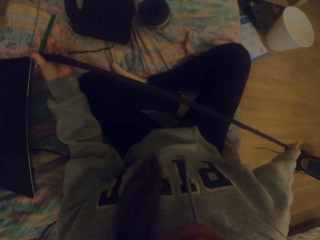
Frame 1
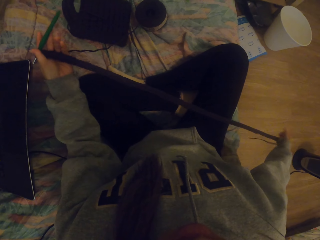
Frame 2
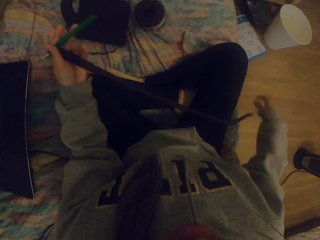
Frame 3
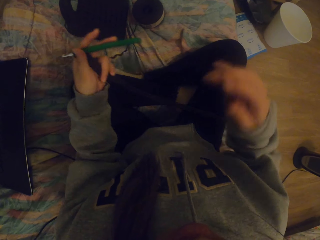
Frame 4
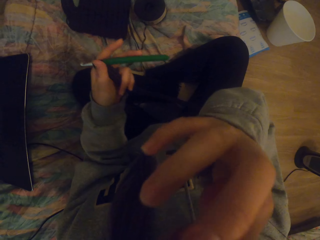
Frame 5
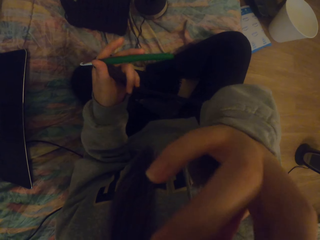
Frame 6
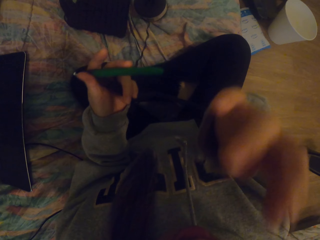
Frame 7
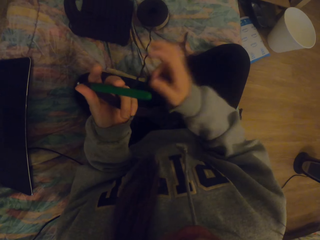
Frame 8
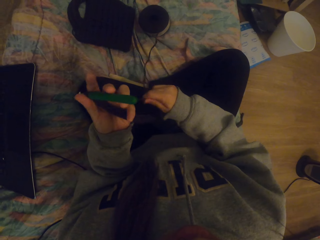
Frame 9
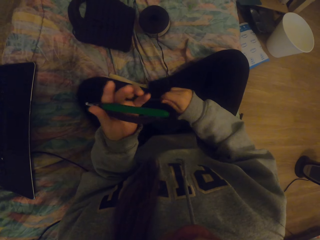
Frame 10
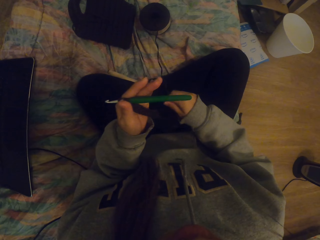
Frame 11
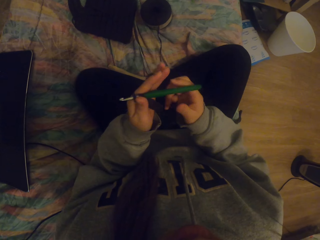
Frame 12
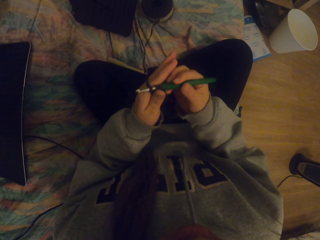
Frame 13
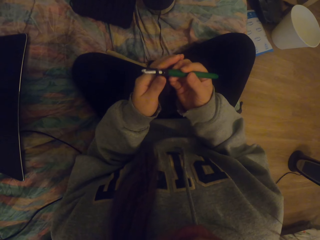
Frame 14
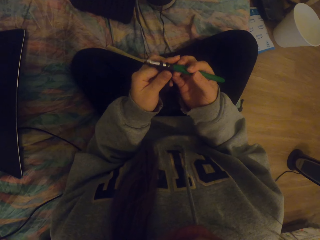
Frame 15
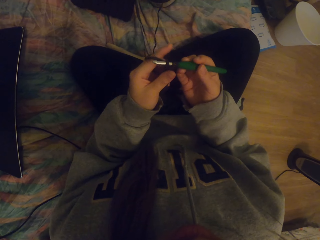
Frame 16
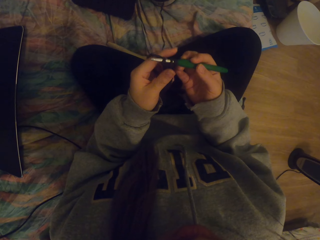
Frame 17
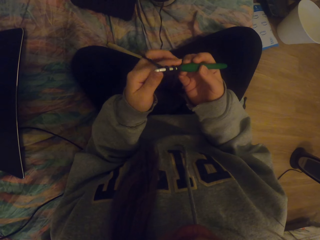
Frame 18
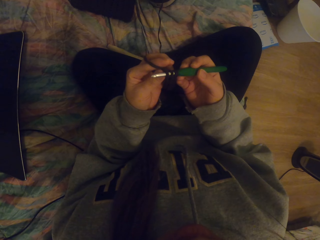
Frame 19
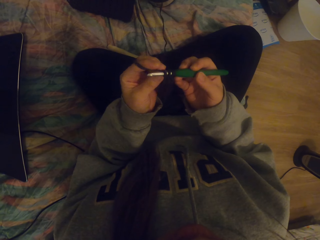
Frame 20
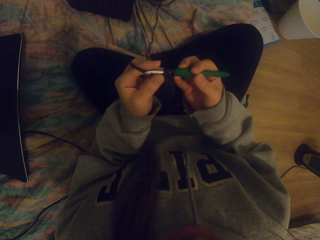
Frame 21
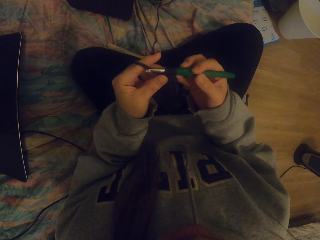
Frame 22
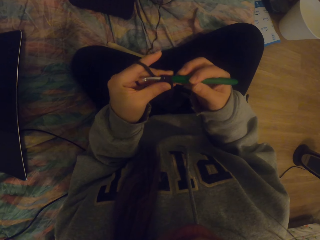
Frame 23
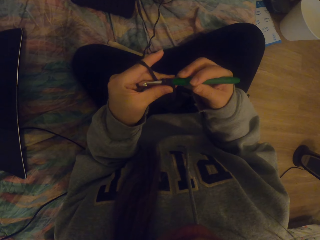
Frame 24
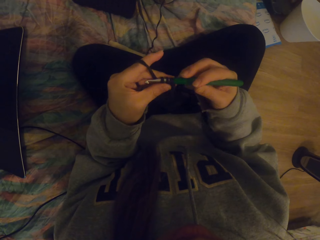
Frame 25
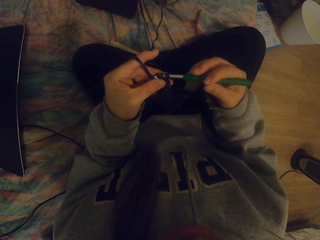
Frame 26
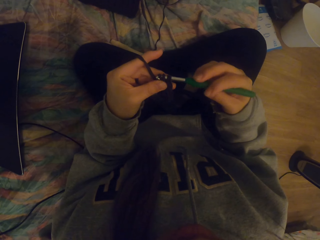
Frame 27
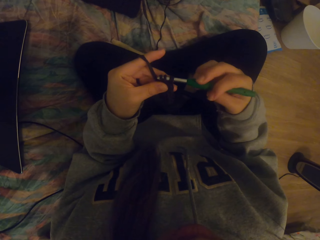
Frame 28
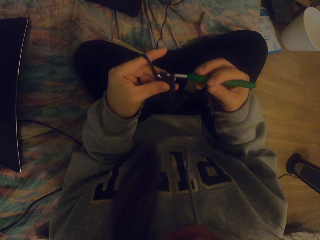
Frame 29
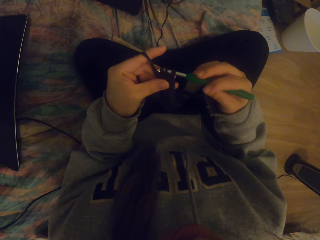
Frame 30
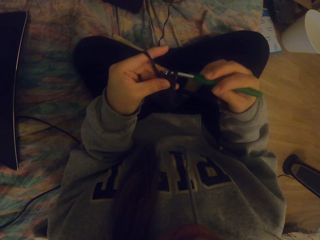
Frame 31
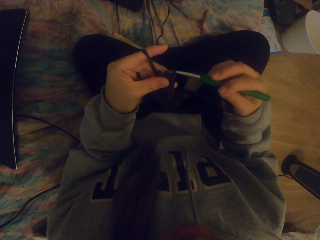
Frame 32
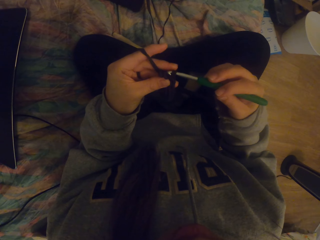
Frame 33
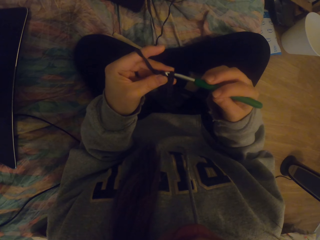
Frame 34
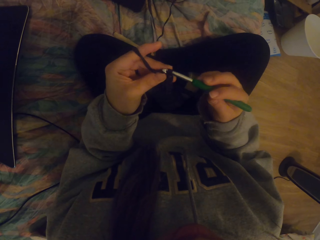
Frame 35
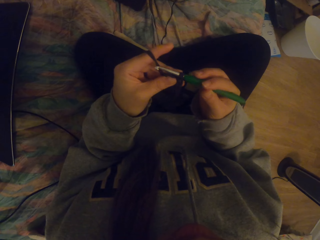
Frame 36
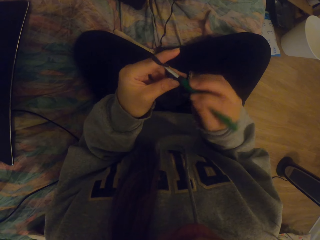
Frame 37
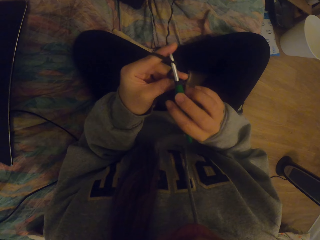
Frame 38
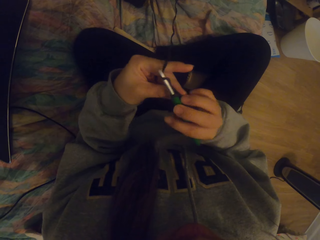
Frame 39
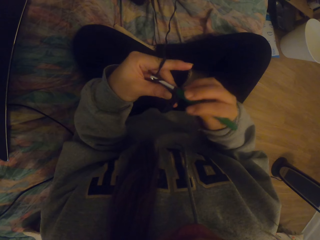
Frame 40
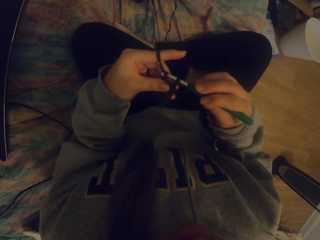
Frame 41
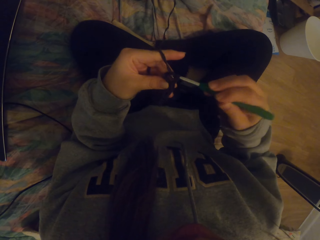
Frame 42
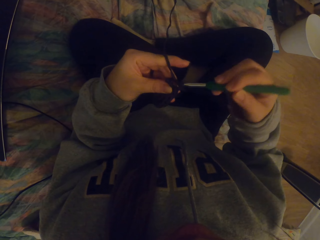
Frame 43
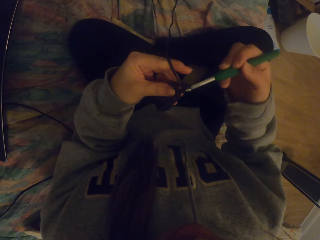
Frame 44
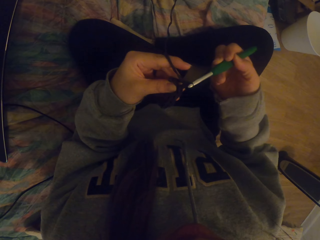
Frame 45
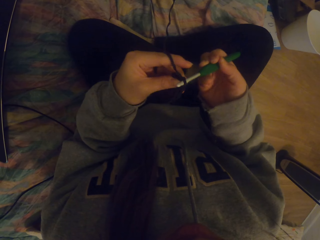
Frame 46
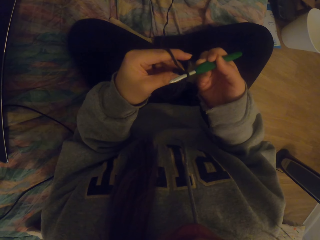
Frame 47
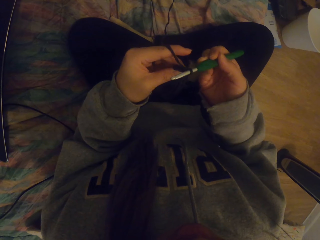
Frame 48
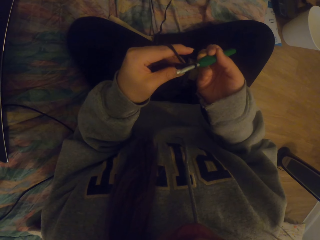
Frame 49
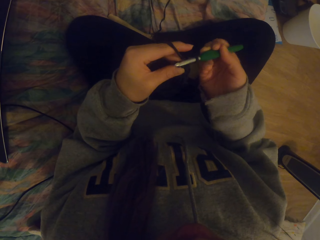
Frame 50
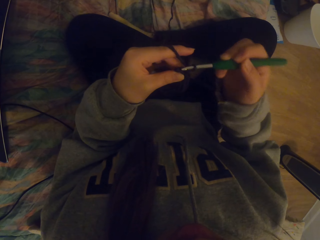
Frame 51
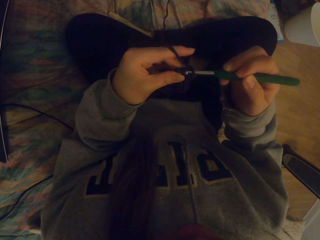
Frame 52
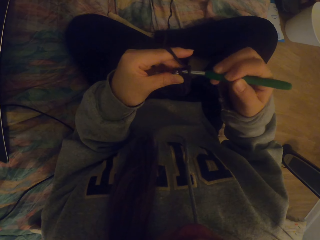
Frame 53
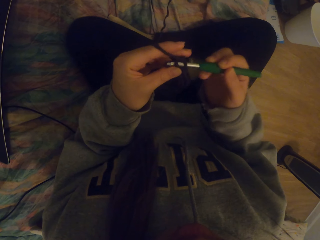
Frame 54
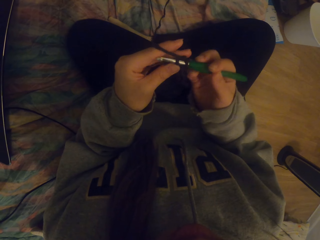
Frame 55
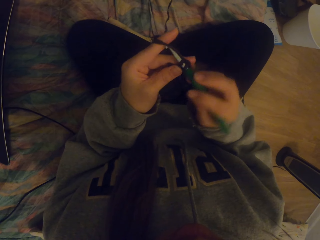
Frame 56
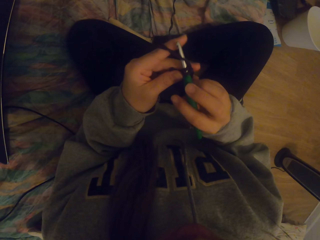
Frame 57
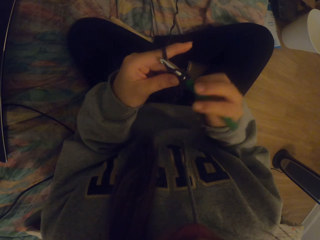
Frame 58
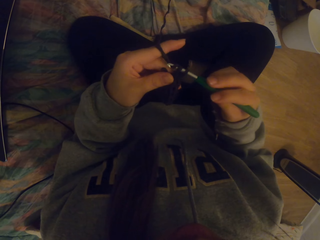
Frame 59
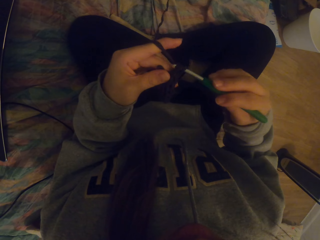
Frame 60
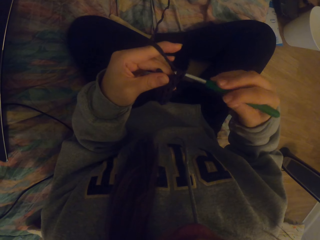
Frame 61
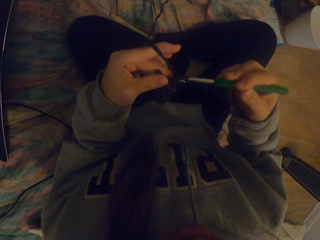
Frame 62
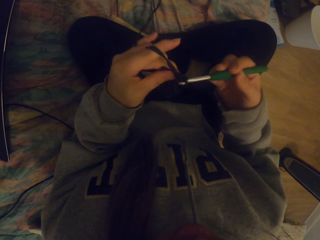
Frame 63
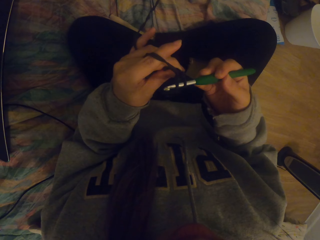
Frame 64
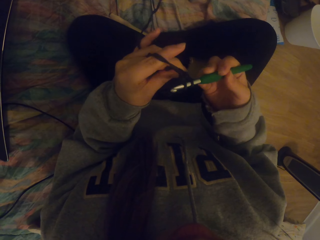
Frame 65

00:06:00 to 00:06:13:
The camera wearer touches their face, pulls the thread, and holds the crochet. They crochet with a crochet hook. They crochet the fabric.

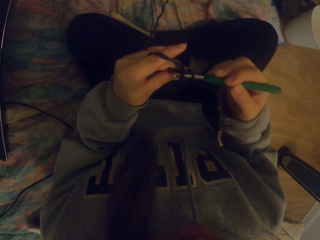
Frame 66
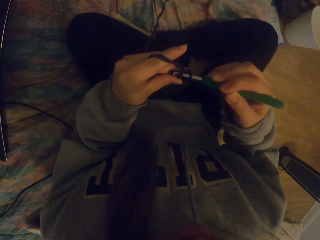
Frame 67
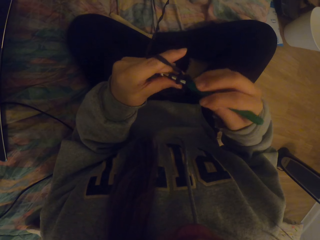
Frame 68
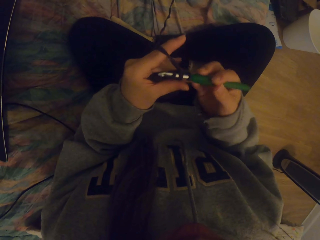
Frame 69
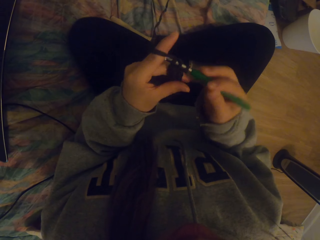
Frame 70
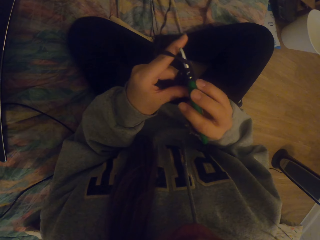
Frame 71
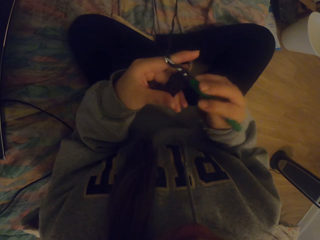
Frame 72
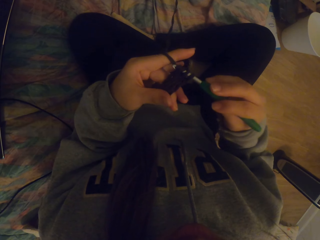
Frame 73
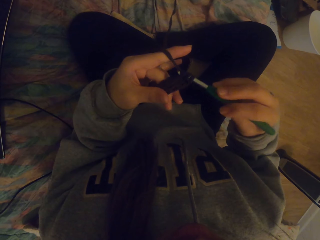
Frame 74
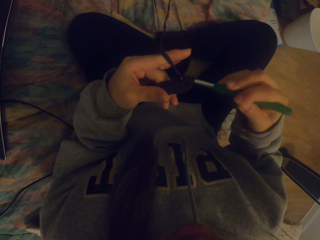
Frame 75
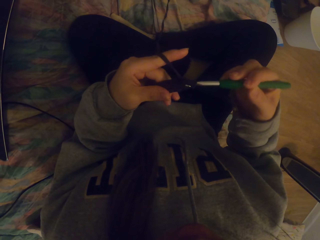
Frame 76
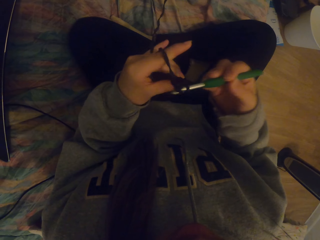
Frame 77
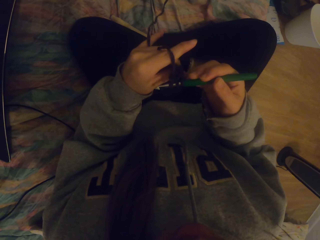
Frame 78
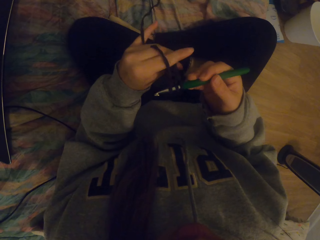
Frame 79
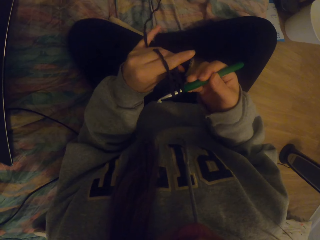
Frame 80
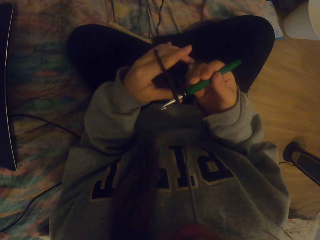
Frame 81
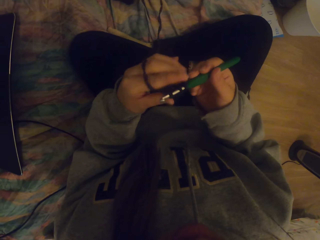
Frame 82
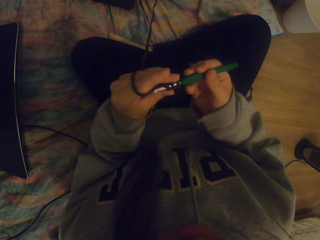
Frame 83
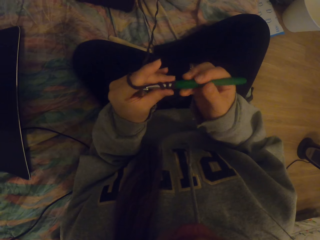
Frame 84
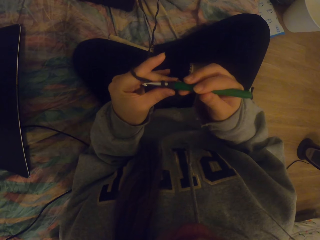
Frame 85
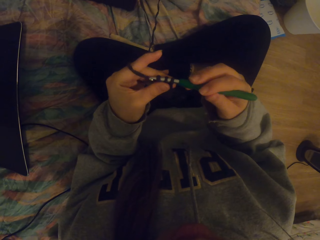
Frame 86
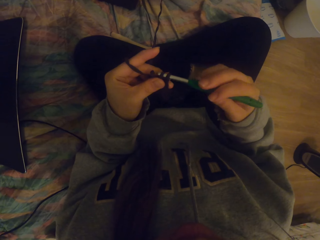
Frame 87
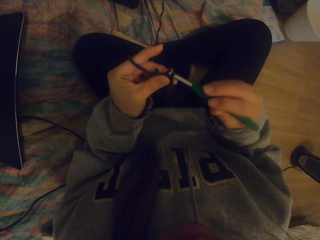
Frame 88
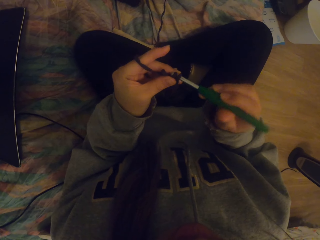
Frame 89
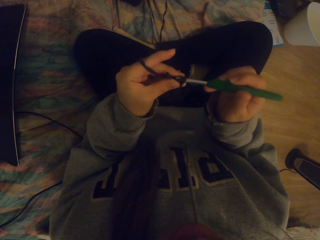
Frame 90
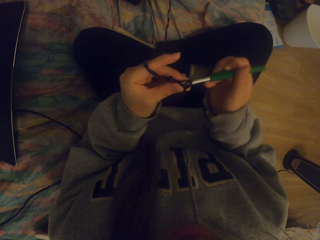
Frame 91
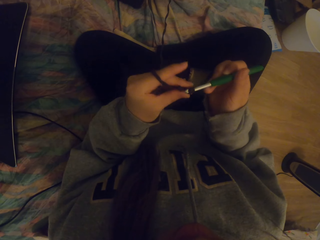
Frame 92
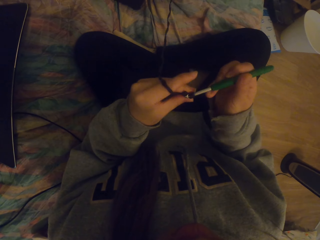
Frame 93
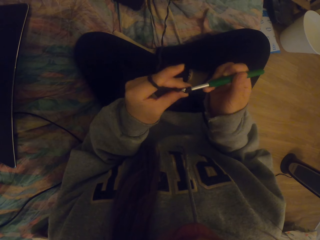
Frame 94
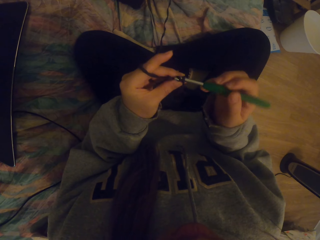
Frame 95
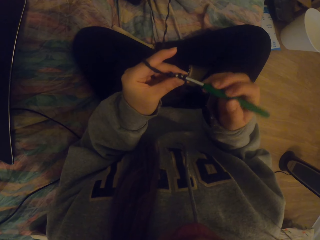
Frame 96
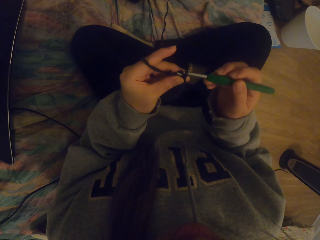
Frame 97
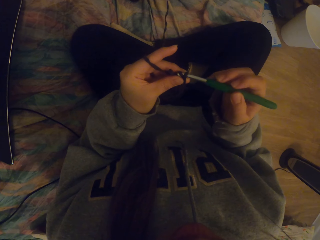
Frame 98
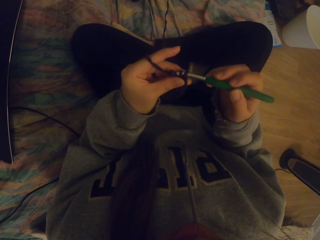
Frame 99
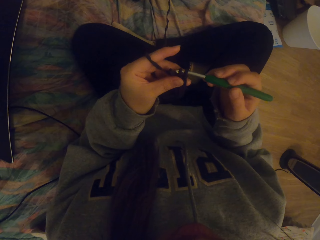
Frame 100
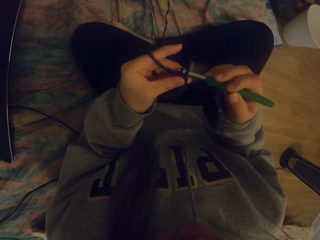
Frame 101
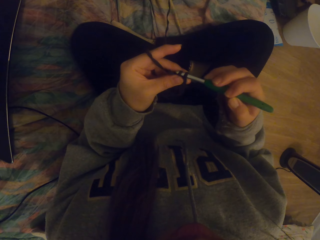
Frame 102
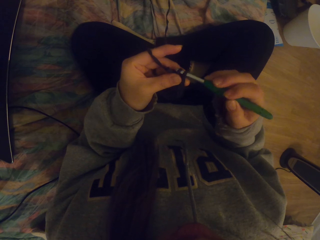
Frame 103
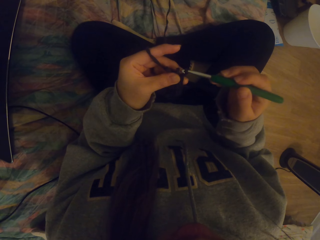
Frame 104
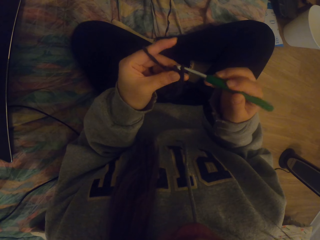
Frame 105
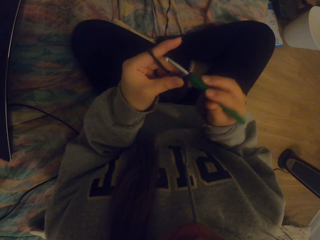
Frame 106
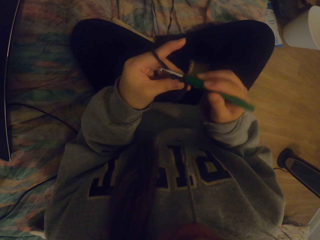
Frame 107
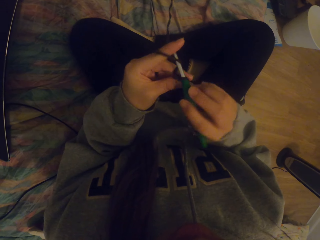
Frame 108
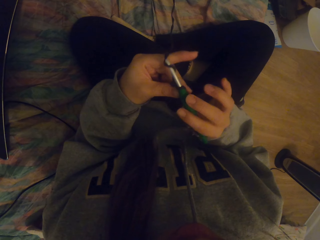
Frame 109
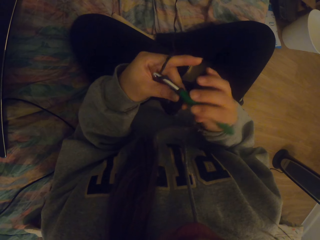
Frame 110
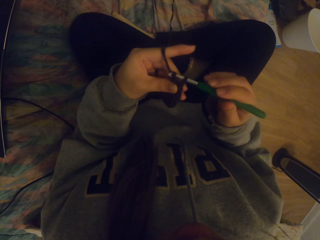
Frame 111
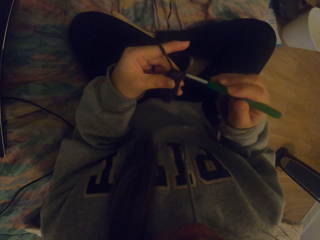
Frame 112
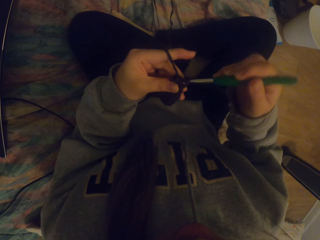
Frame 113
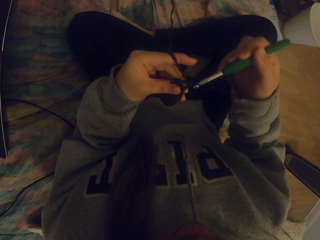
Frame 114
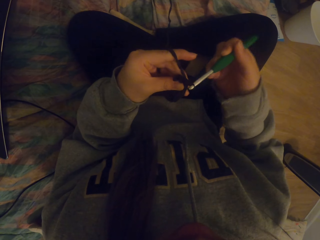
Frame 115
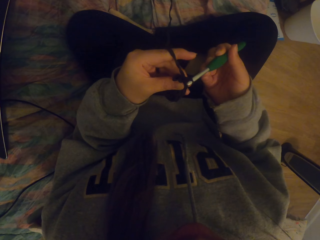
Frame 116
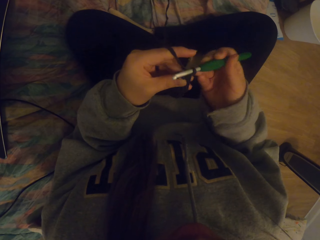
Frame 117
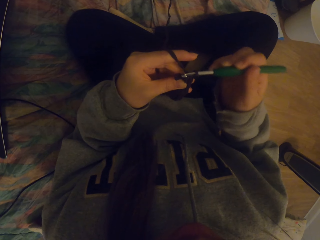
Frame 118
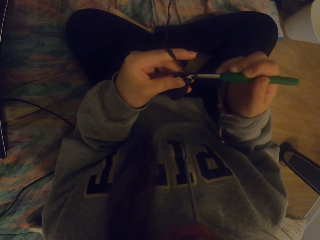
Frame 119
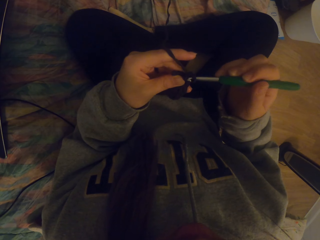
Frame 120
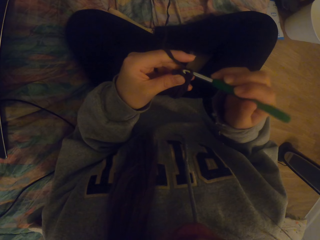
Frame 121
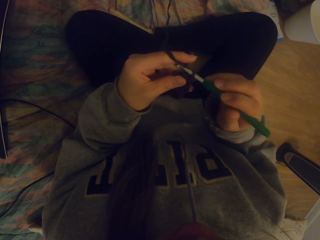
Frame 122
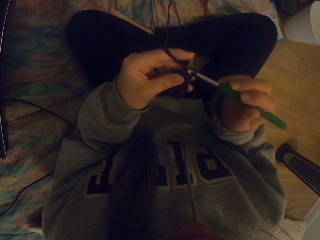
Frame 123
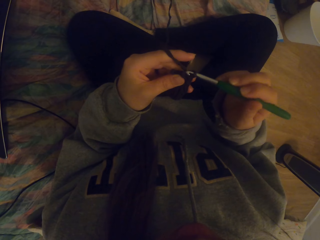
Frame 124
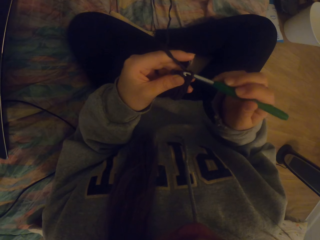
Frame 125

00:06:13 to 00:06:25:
The camera wearer tightens the fabric on the crochet. They straighten the crochet. They crochet the fabric with a crochet hook.
